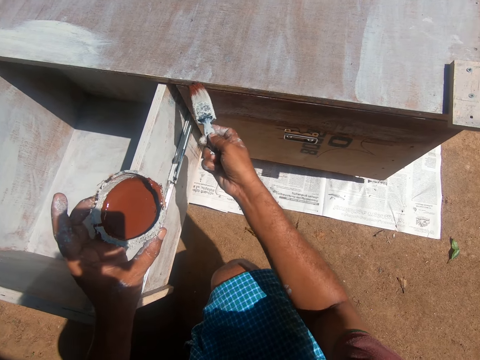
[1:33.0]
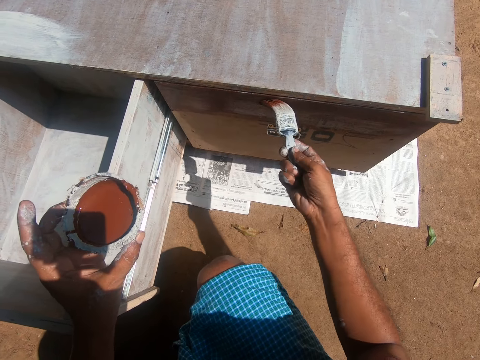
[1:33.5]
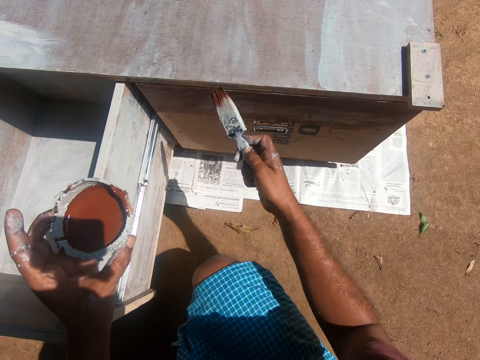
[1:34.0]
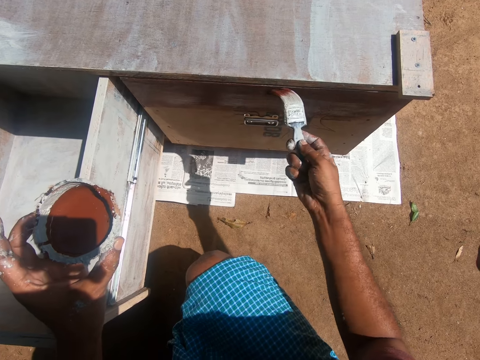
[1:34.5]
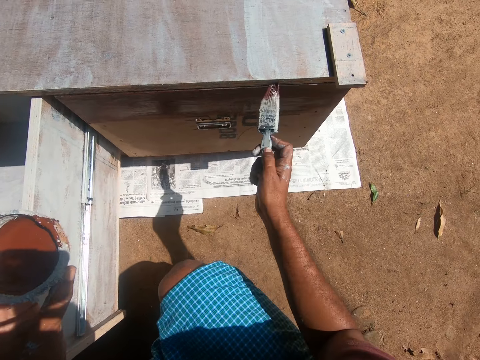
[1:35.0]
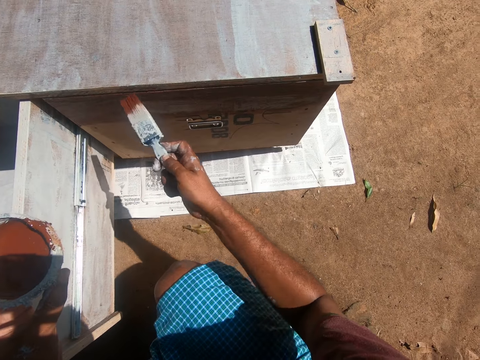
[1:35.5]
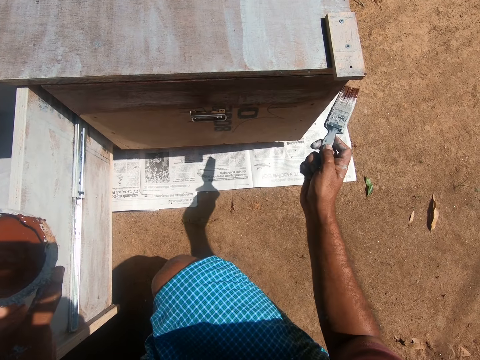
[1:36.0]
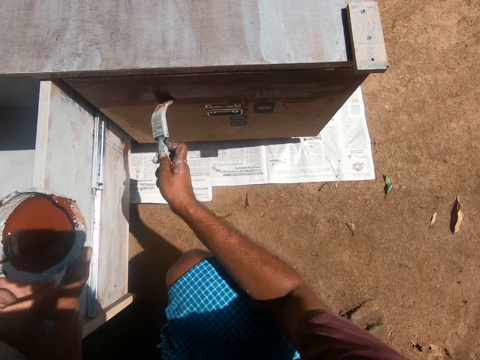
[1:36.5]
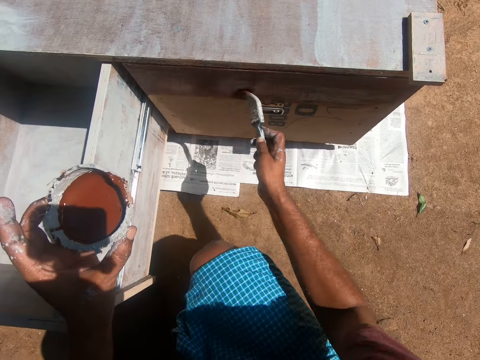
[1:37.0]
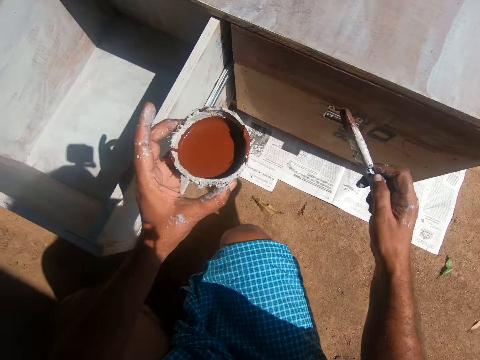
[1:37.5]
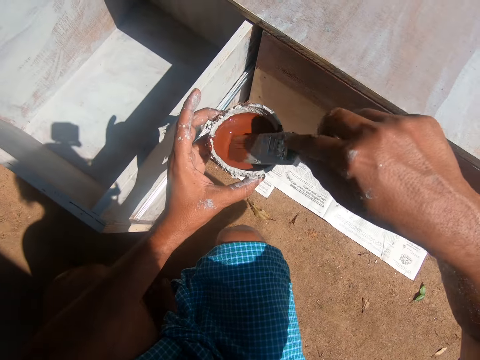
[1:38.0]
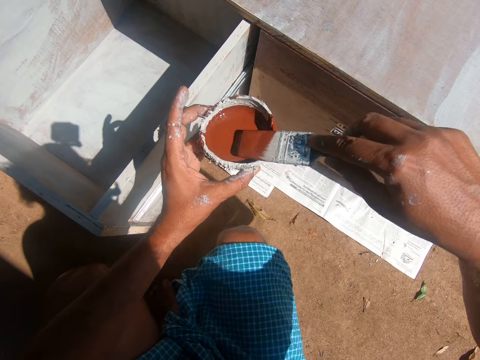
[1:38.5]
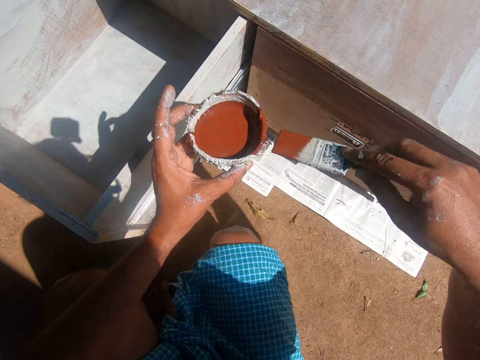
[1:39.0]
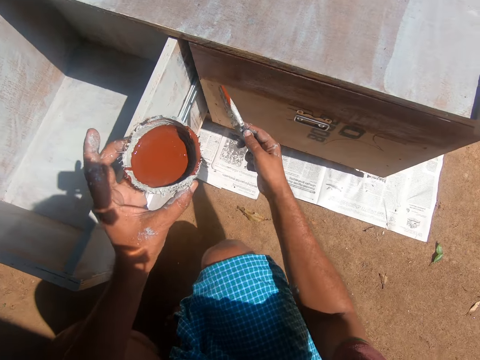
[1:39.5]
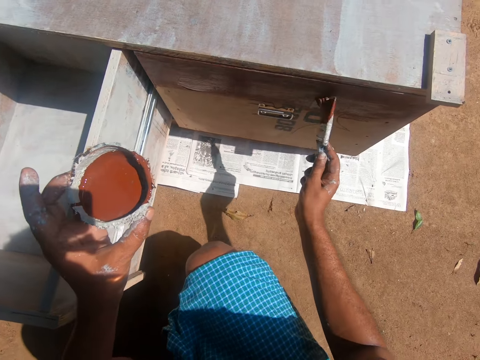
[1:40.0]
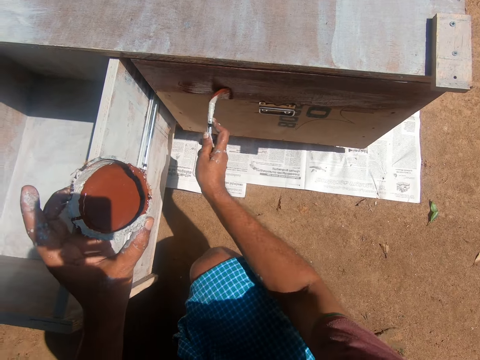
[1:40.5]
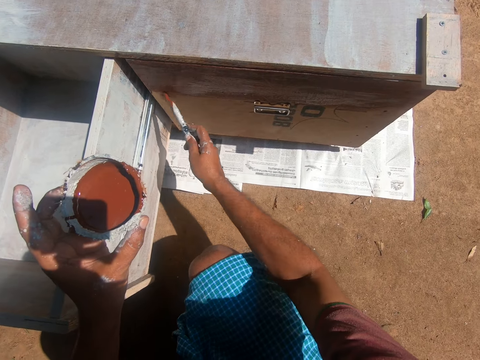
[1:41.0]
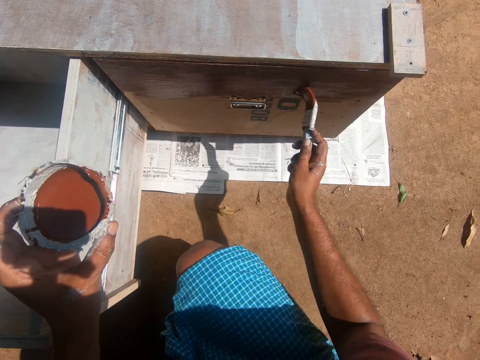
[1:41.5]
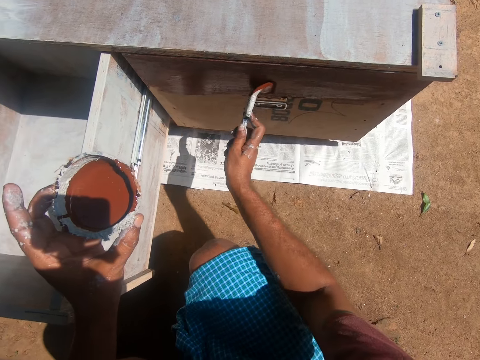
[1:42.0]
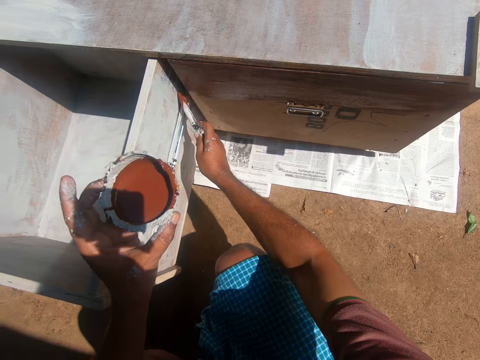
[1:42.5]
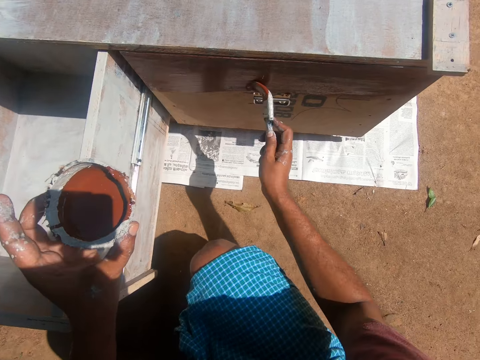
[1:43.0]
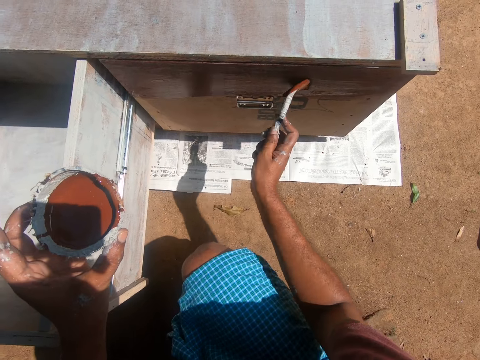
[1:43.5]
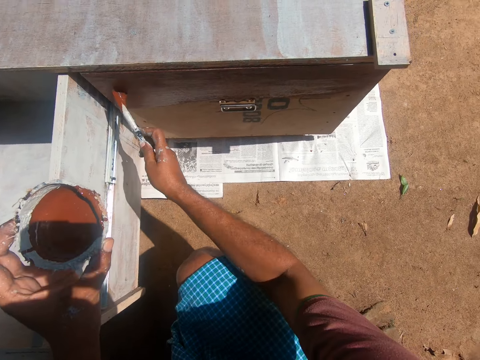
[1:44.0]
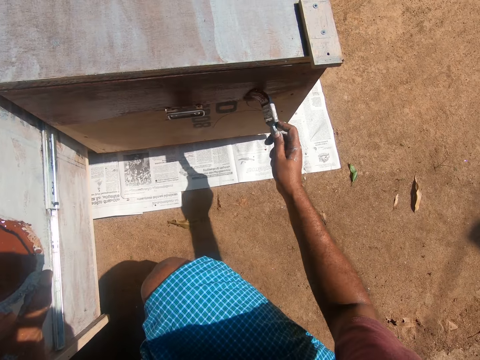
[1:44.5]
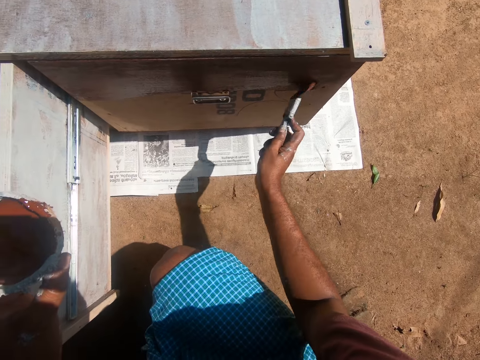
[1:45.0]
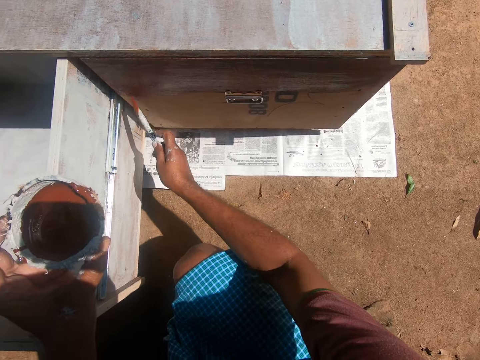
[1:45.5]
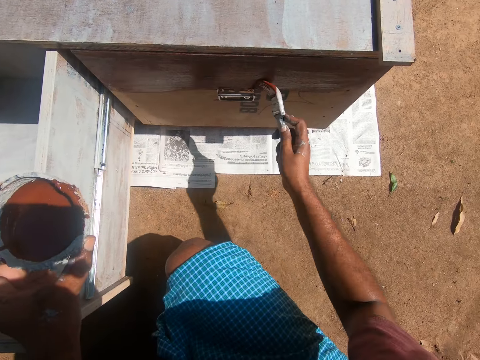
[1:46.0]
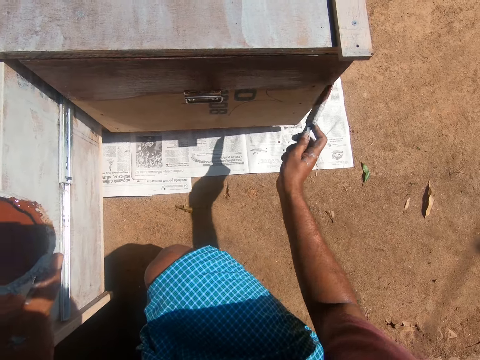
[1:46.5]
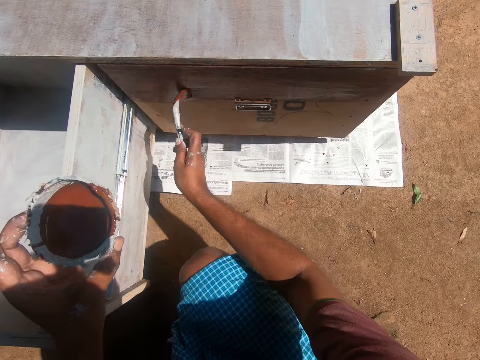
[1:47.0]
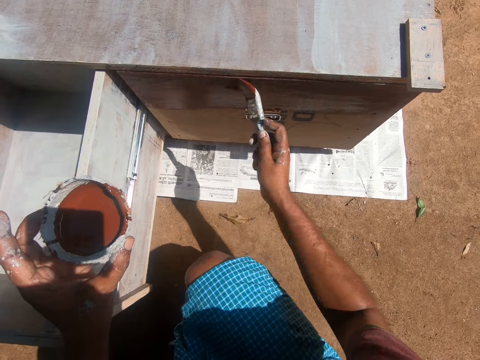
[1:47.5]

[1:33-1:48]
The camera wearer lifts the paint brush from the cabinet. They dip the paint brush in the paint tin. They scoop paint in the tin with the paint brush. They remove excess paint from the brush on the paint tin. They remove the paint brush from the tin. They paint the cabinet with the paint brush.

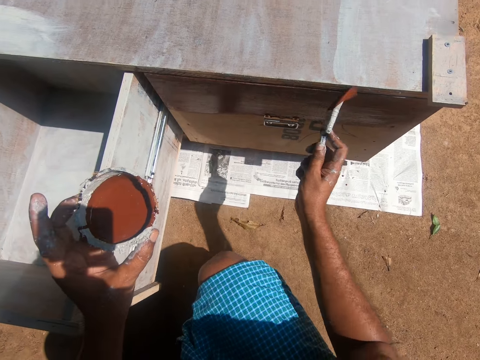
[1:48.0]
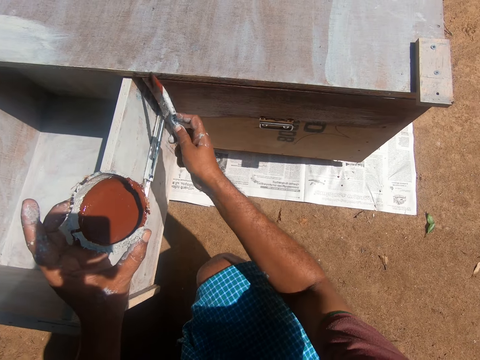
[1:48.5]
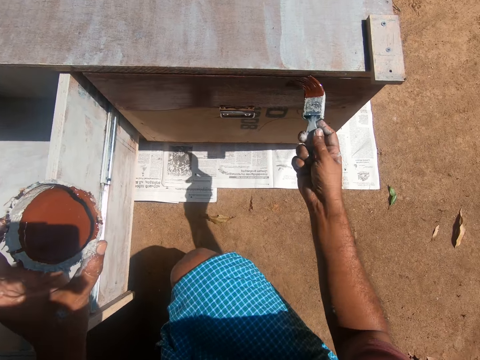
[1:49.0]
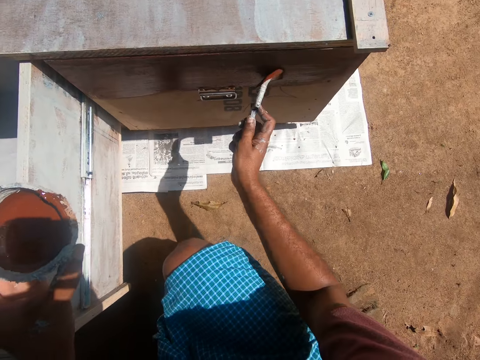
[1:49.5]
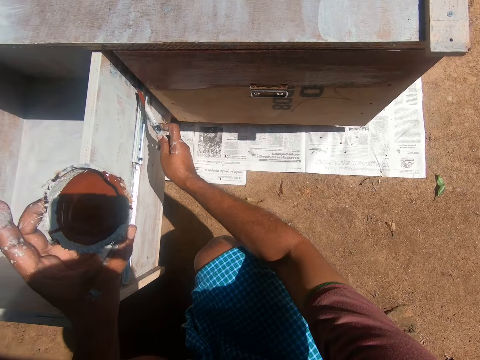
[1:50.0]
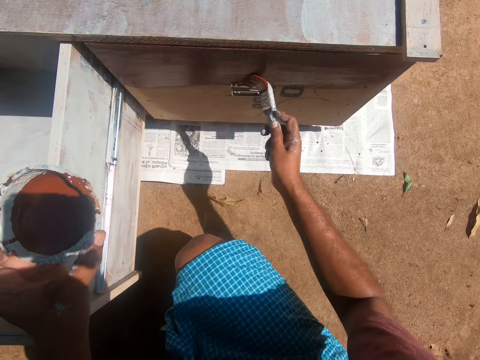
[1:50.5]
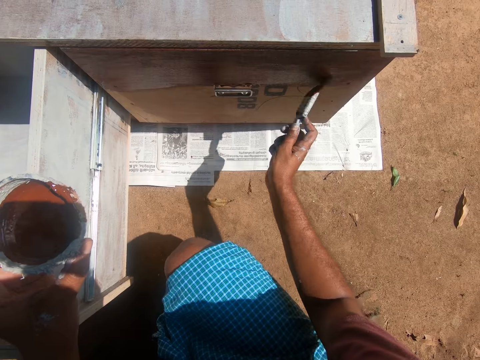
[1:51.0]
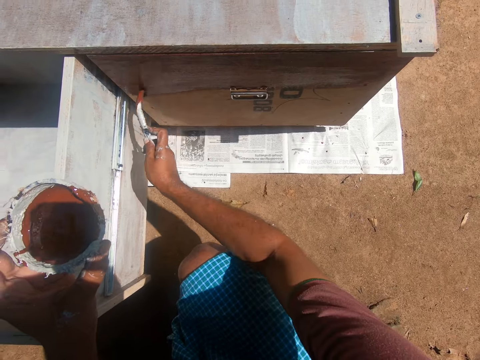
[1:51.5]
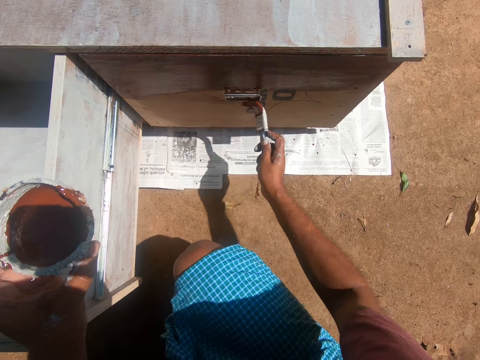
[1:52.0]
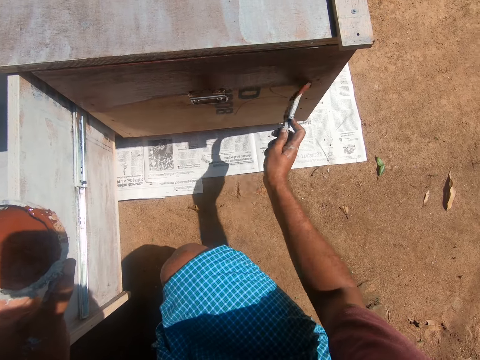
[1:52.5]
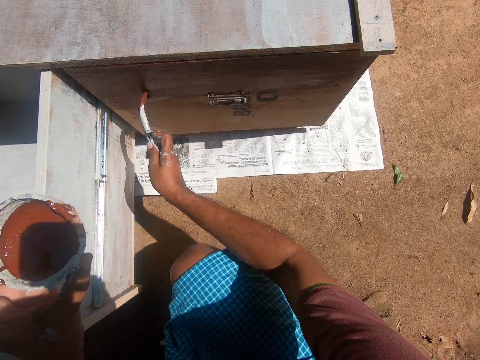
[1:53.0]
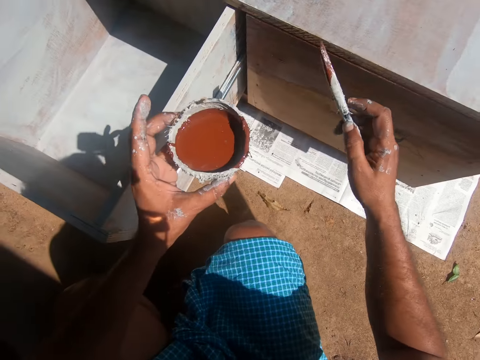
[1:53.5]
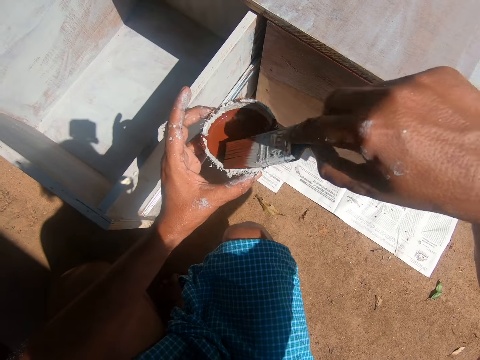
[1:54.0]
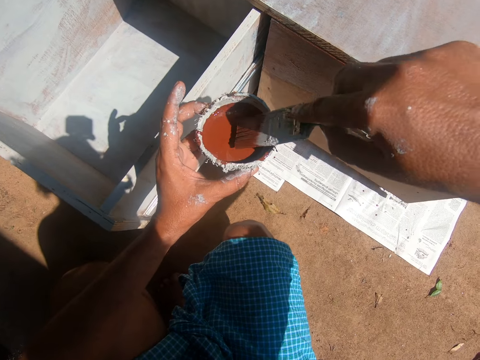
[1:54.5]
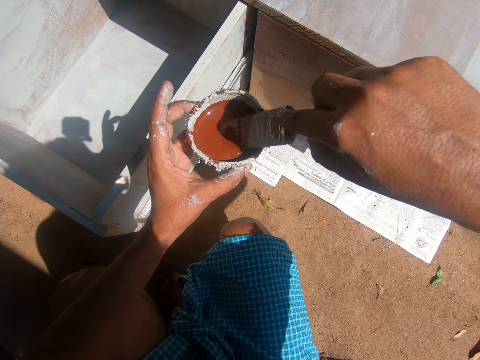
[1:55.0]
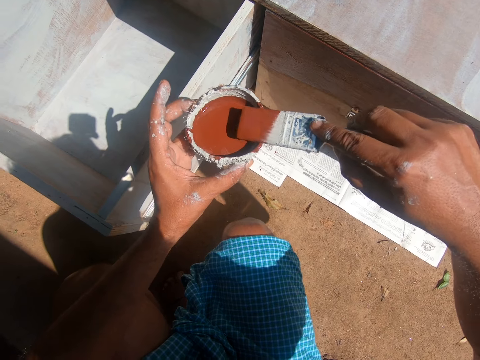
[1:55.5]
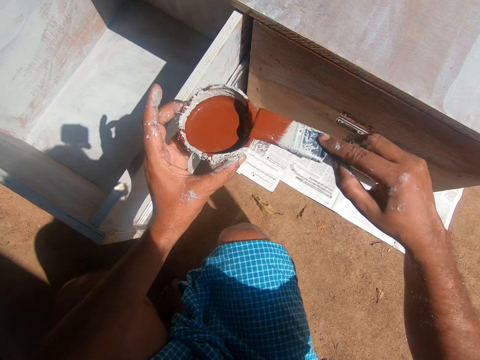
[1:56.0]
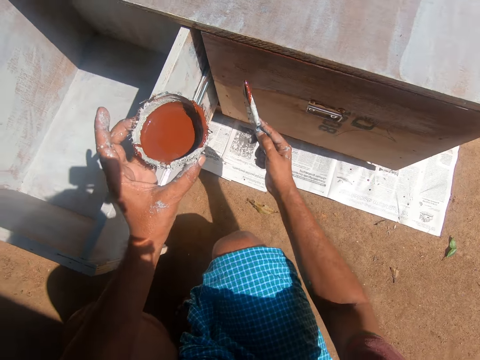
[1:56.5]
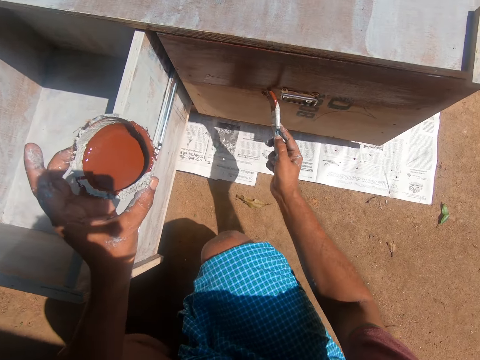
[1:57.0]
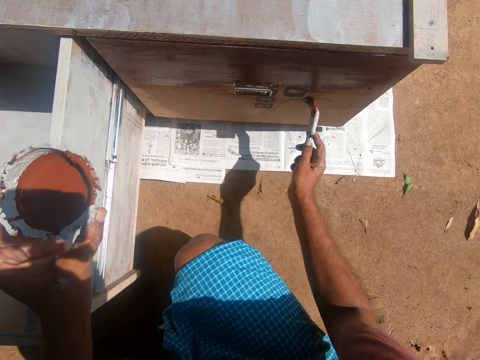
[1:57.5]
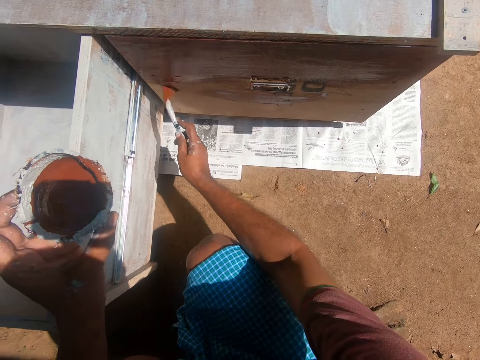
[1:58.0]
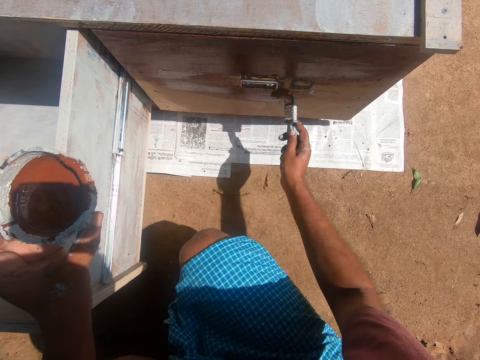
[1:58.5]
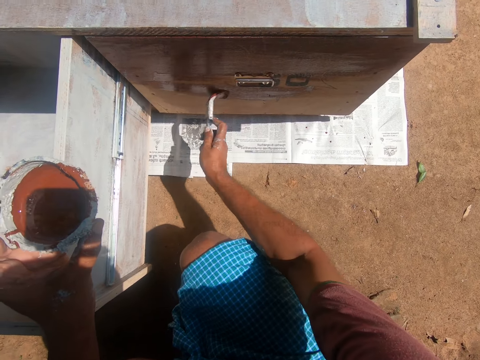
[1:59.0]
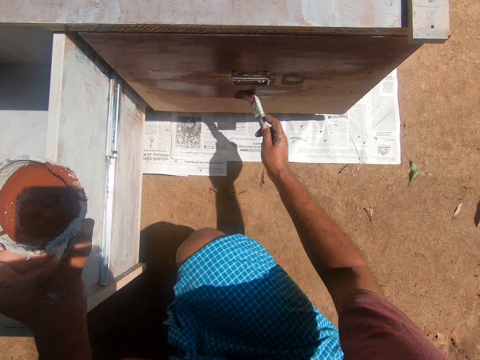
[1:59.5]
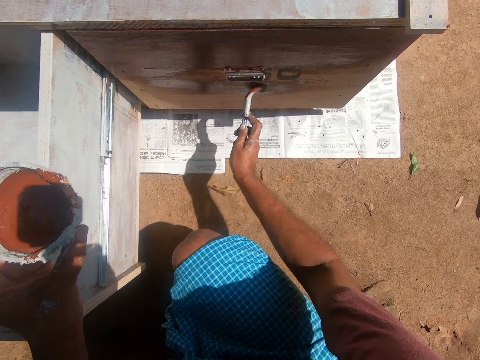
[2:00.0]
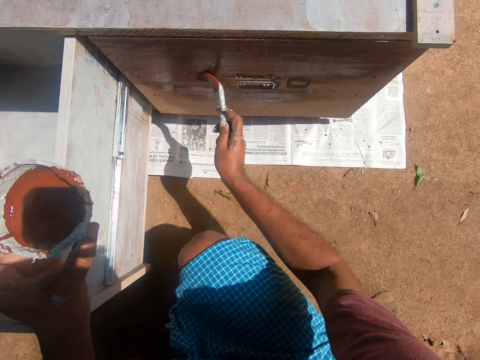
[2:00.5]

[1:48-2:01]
The camera wearer lifts the brush from the cabinet. They dip the paint brush into the coconut shell or paint tin which has paint. They scoop paint in the tin with the brush. They remove excess paint from the brush on the paint tin. They remove the paint brush from the tin. They paint the cabinet with the paint brush.
